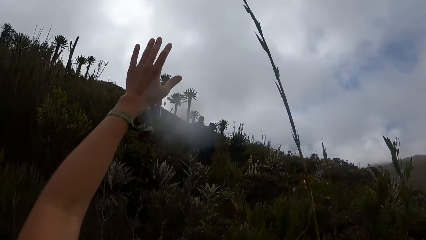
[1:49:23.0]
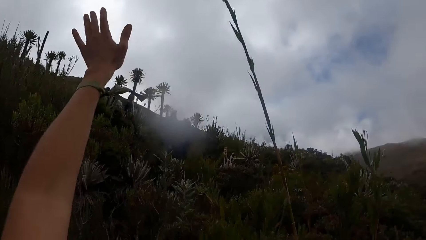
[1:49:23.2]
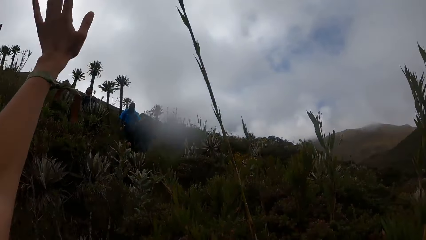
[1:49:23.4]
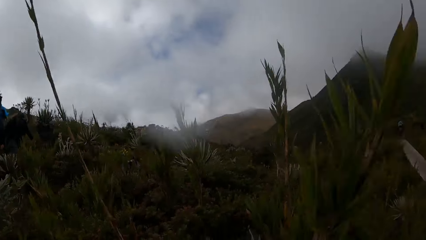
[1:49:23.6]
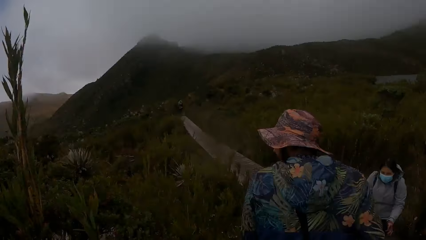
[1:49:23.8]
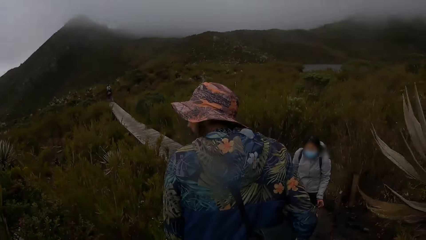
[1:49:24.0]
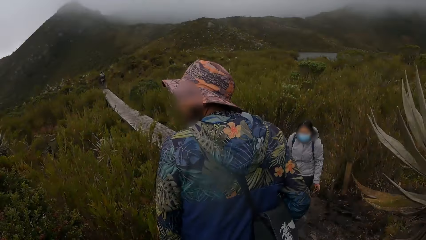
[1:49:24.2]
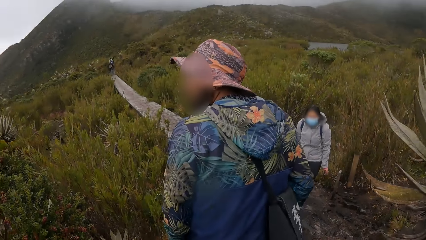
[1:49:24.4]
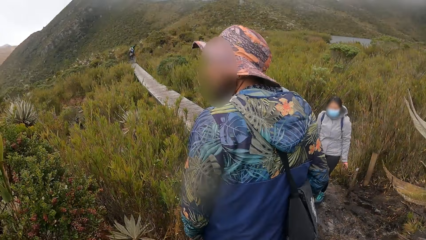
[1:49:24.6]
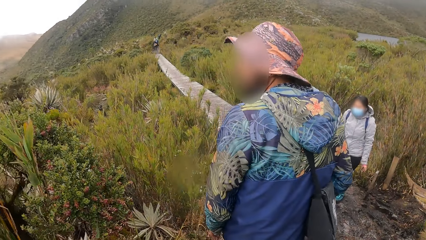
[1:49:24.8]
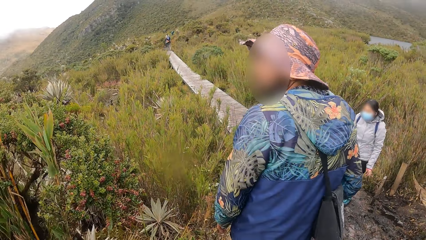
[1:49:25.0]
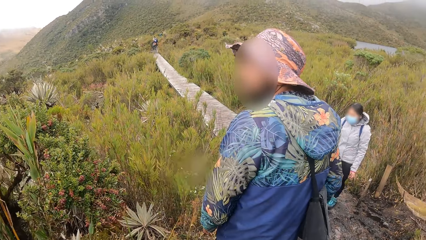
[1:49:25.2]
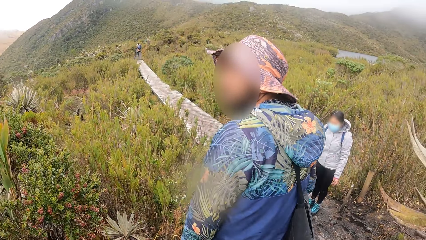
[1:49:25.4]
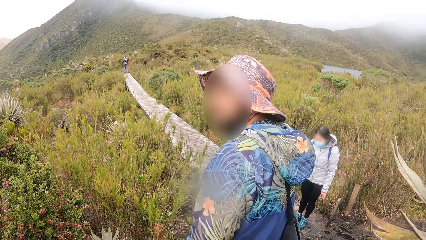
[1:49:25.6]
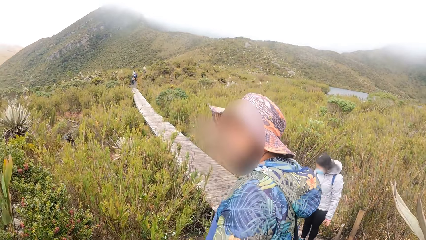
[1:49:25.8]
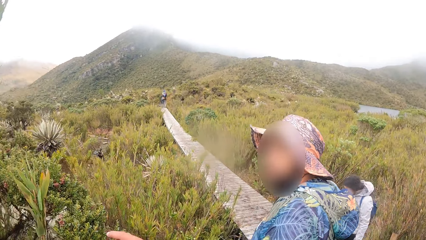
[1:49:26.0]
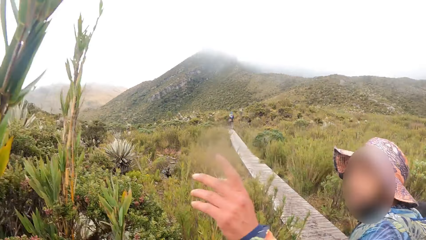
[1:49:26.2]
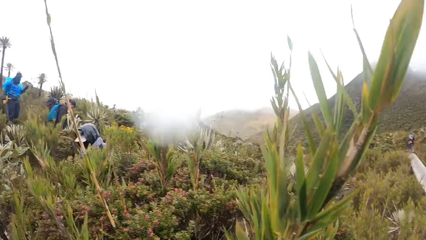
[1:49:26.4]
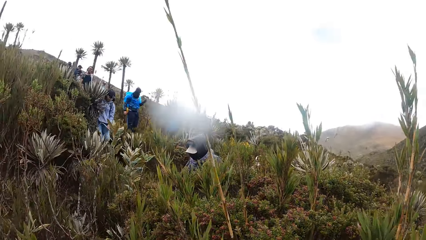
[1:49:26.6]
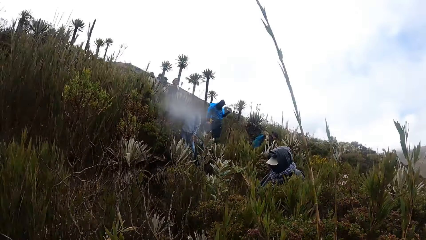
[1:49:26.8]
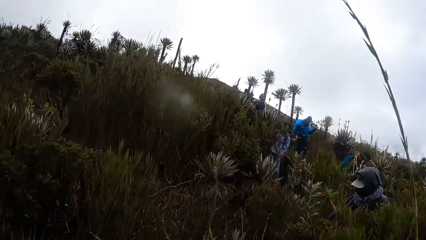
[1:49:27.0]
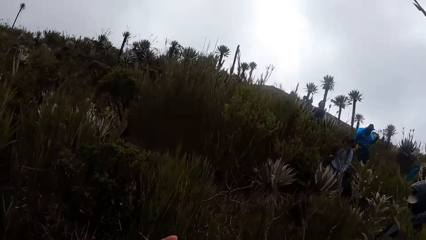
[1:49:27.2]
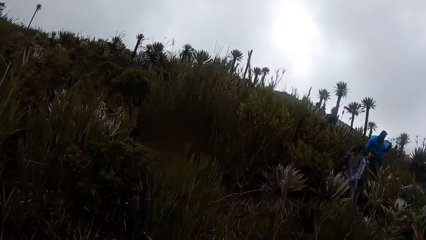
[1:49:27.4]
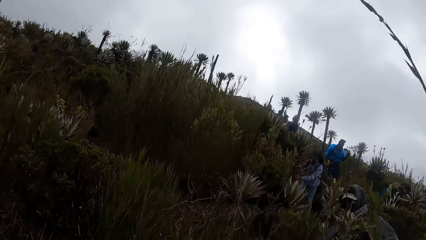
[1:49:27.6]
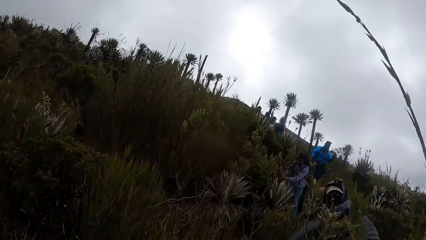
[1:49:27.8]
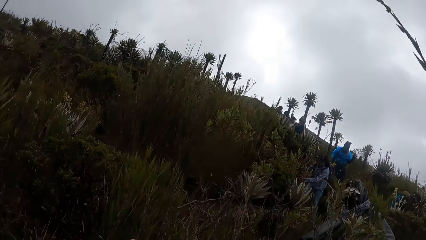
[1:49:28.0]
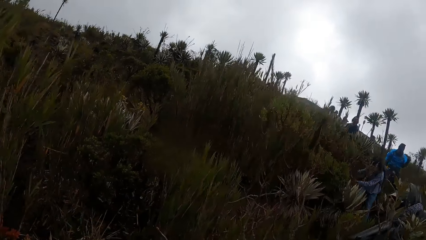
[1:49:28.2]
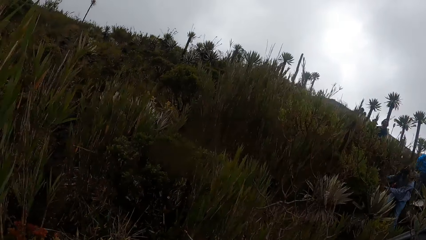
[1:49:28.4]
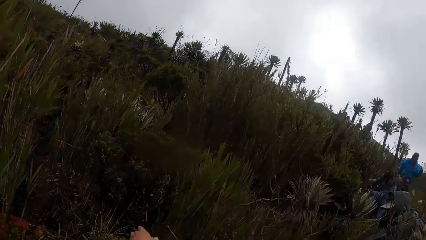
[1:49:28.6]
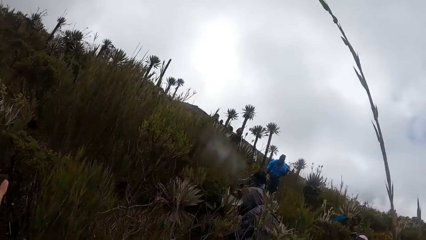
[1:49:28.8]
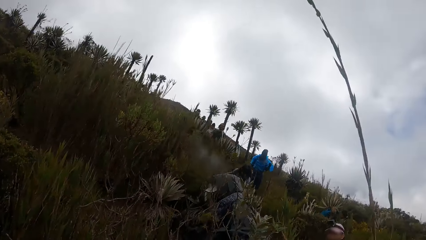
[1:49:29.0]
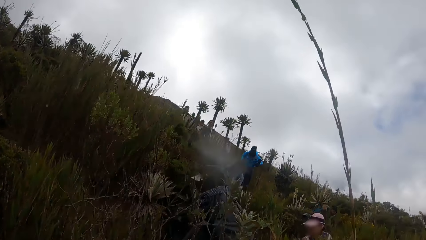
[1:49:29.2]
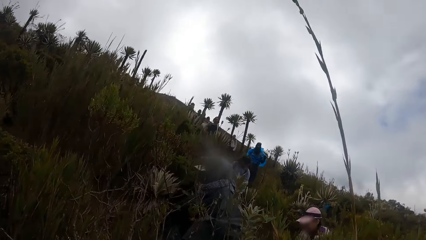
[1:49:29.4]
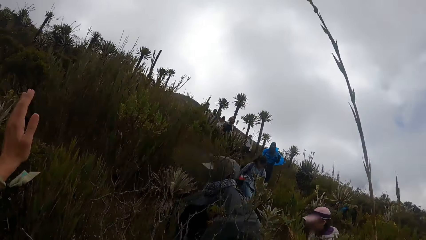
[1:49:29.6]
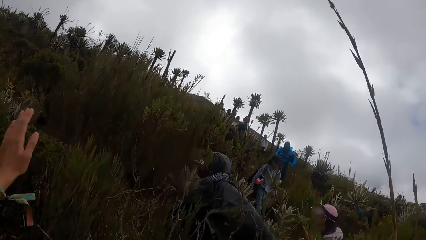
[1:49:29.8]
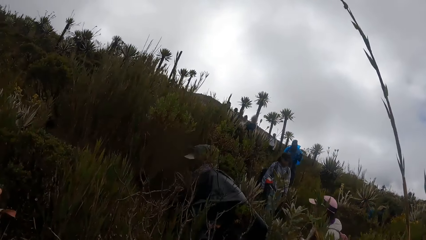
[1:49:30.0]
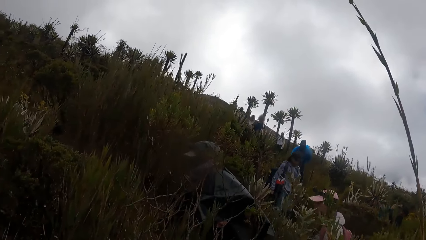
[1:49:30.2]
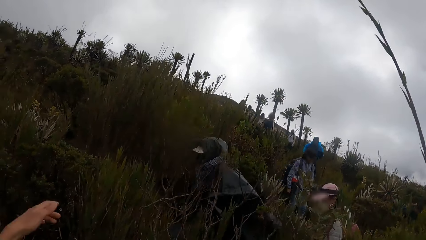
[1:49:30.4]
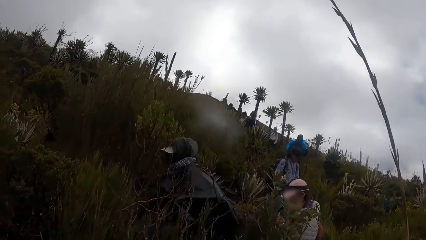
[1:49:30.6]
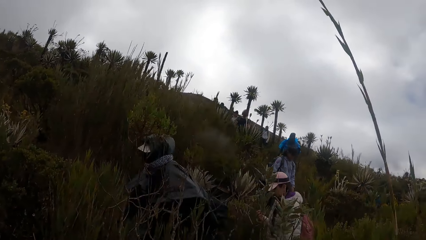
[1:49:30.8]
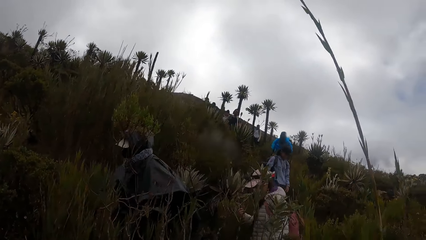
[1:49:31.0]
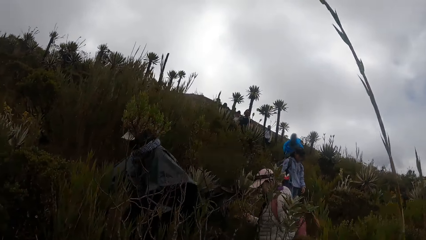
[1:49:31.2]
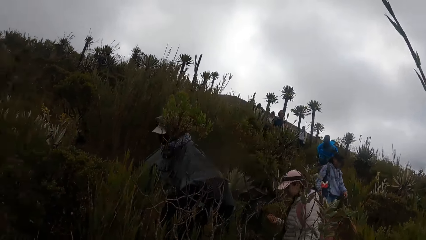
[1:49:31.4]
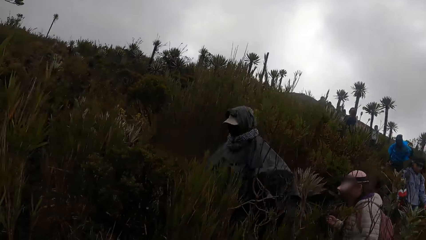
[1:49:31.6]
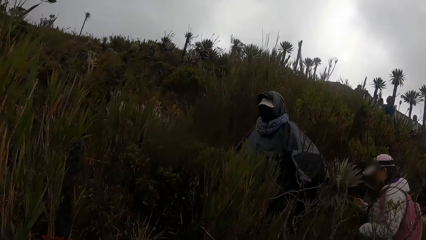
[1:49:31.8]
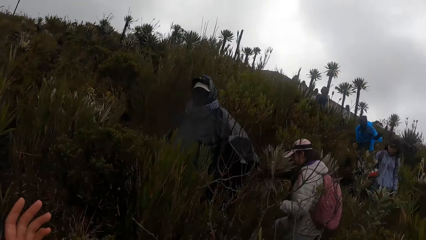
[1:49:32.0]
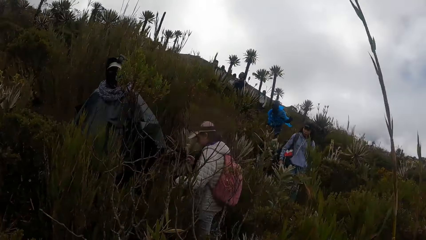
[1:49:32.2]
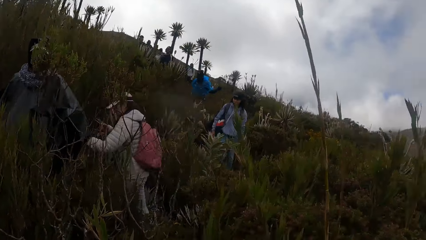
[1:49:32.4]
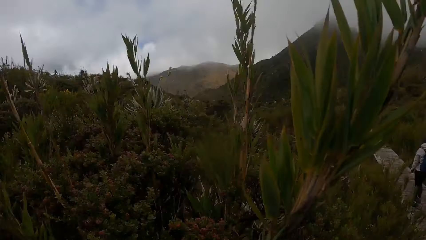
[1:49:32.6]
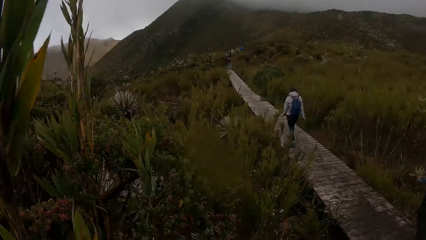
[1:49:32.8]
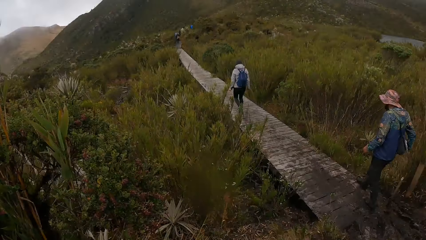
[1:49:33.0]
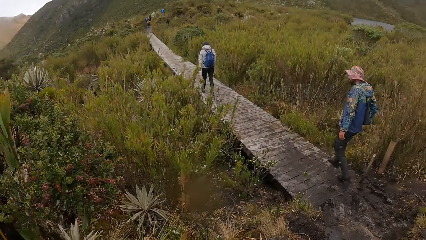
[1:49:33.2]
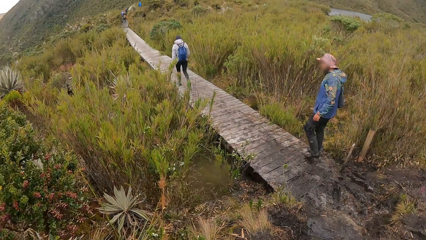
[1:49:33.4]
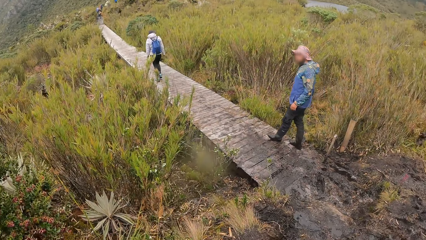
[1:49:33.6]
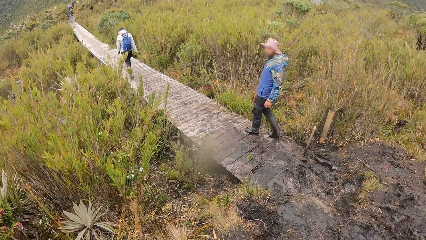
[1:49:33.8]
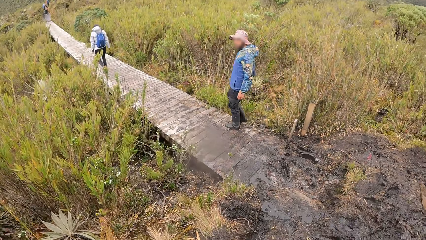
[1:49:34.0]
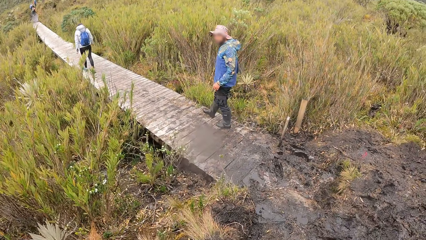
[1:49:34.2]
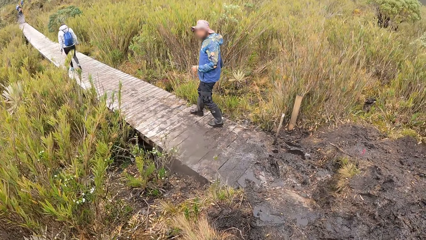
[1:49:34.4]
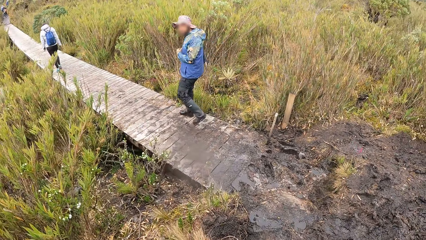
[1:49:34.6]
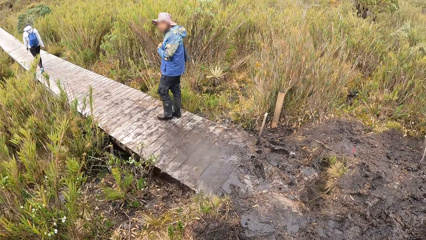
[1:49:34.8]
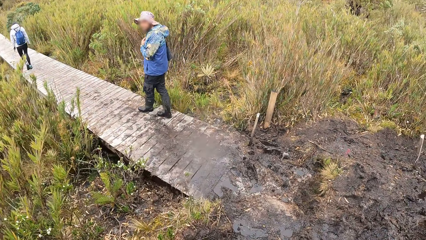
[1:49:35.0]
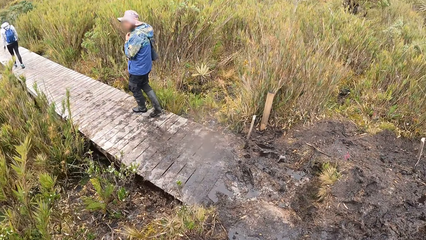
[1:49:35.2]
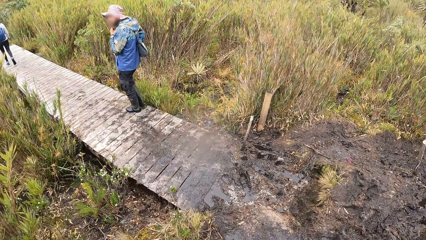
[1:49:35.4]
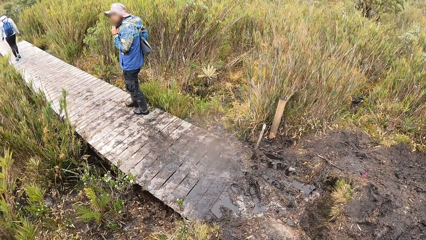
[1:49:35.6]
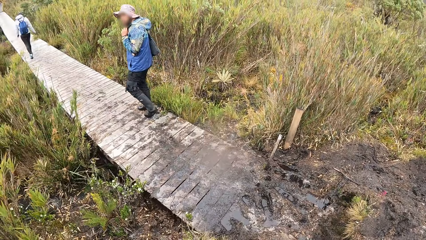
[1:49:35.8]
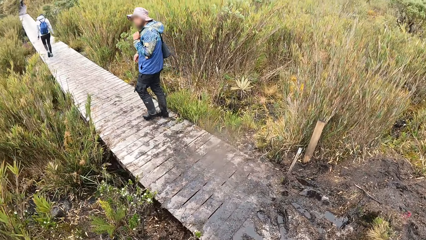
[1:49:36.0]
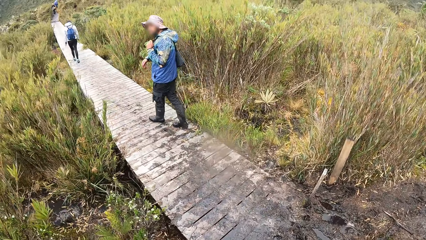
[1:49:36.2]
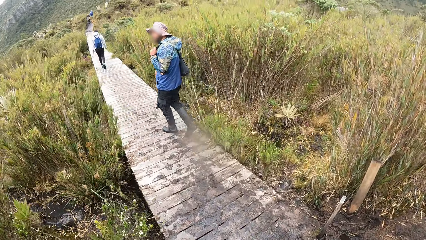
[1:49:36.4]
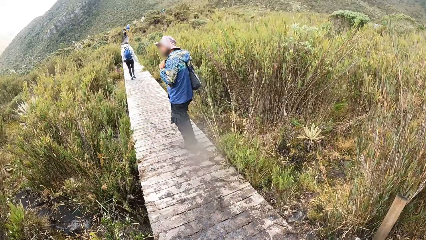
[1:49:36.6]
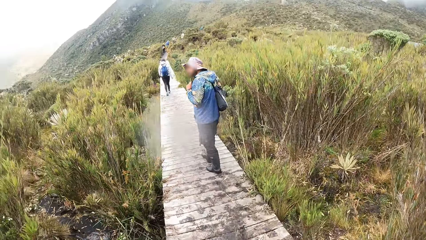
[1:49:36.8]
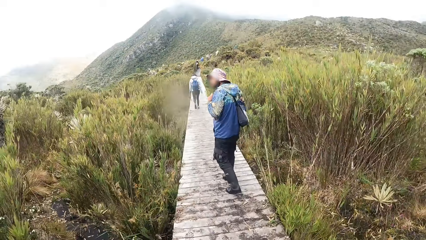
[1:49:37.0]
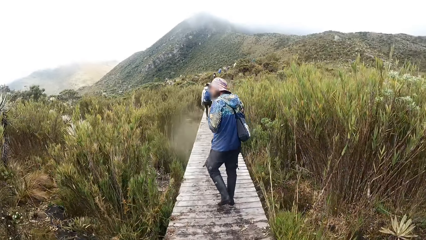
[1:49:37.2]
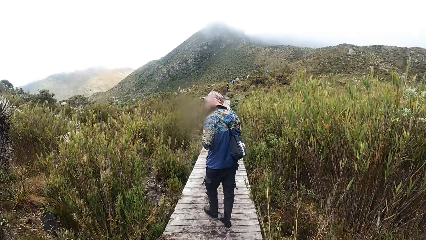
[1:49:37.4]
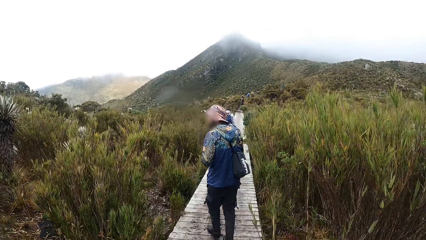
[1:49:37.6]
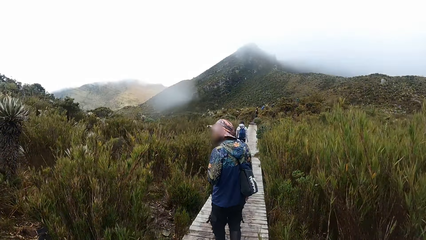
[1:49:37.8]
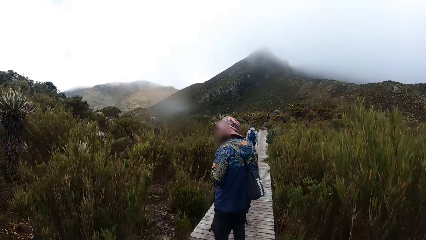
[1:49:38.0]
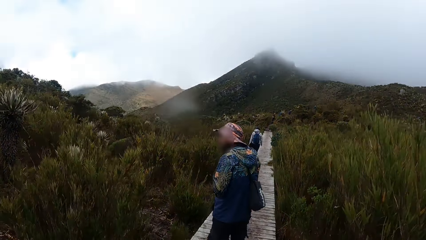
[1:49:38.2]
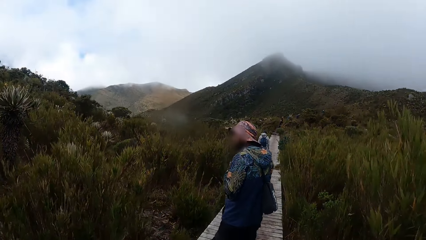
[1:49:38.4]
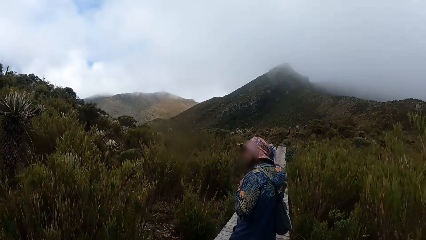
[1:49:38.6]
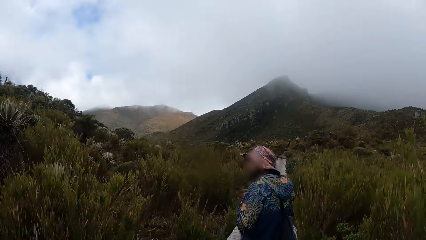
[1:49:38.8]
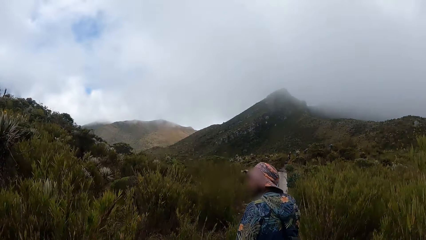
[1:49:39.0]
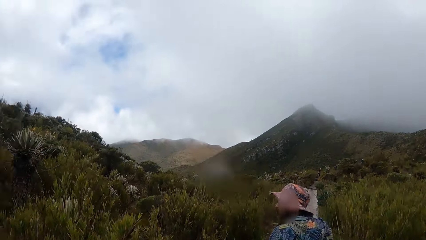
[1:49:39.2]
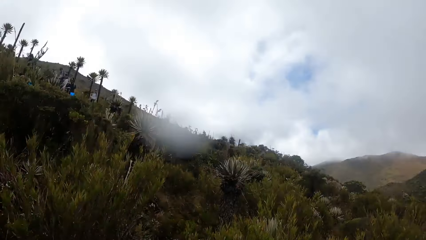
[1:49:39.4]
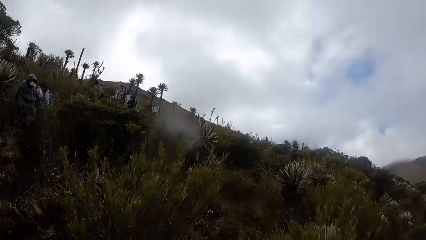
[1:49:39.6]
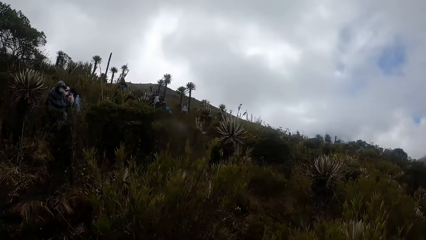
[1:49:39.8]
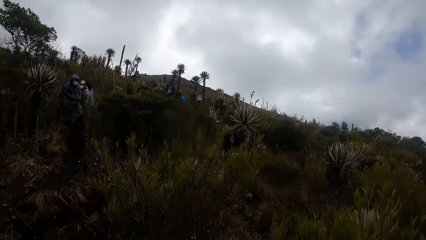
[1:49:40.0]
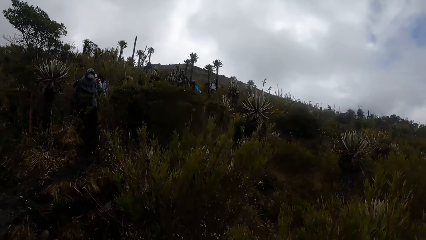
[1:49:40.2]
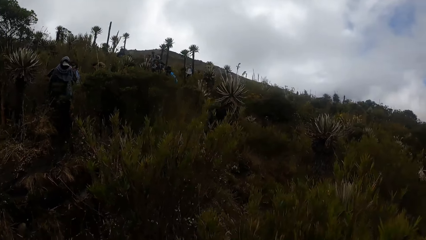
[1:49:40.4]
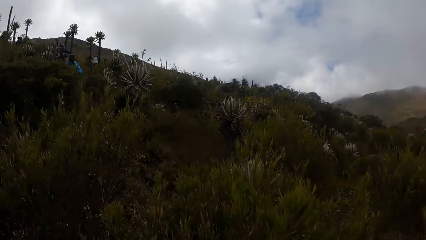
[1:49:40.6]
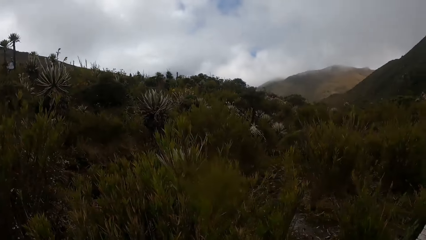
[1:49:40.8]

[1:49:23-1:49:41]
The camera wearer uses gestures. They look around. They walk around. They use gestures. They walk around. They use gestures. They walk around. They use gestures. They walk around. They walk on a pavement. They look around.
